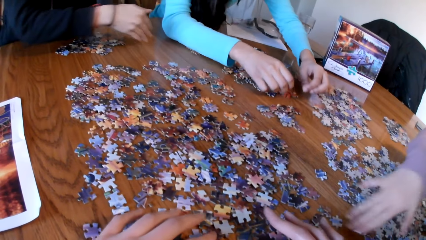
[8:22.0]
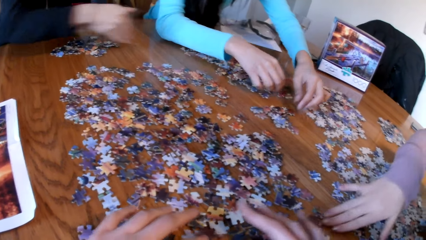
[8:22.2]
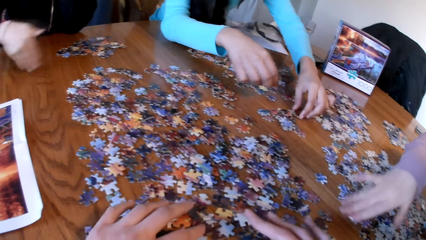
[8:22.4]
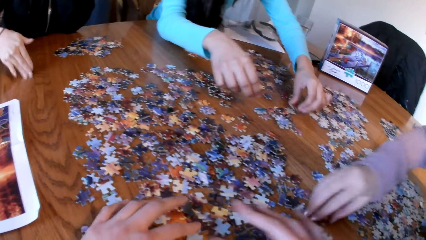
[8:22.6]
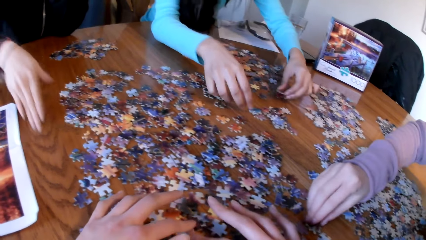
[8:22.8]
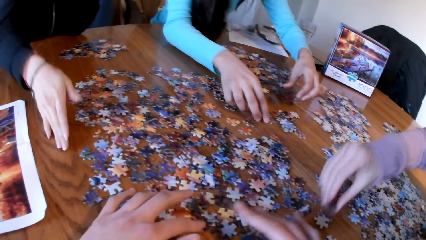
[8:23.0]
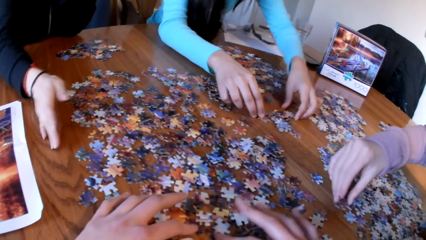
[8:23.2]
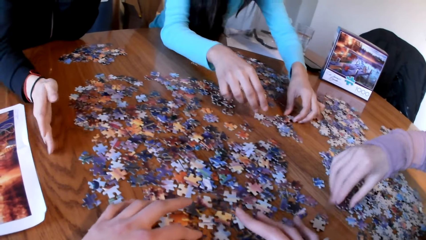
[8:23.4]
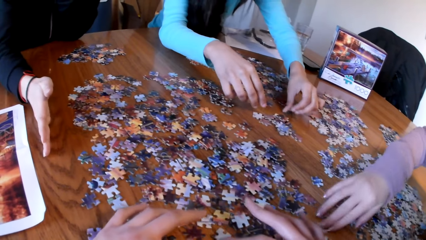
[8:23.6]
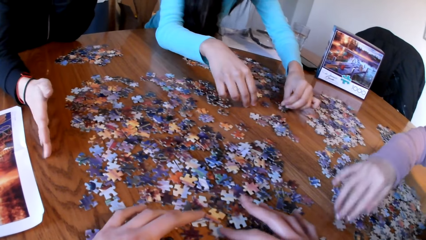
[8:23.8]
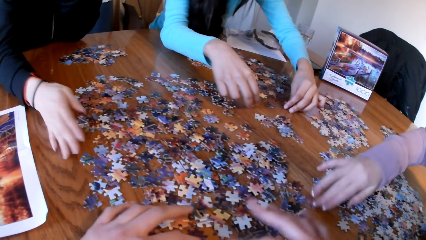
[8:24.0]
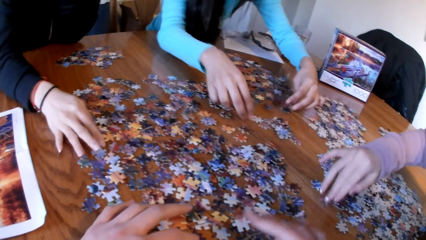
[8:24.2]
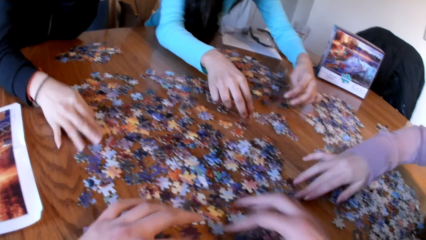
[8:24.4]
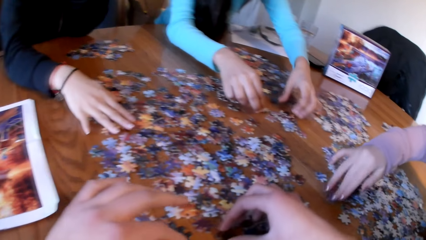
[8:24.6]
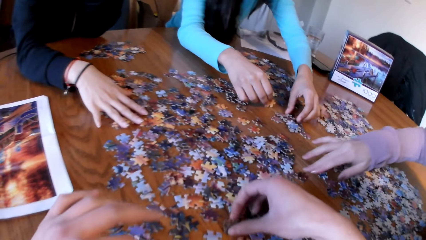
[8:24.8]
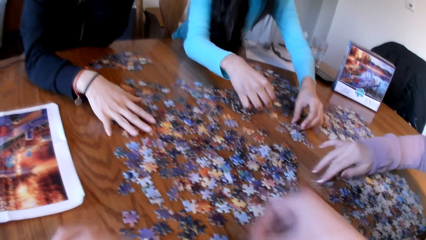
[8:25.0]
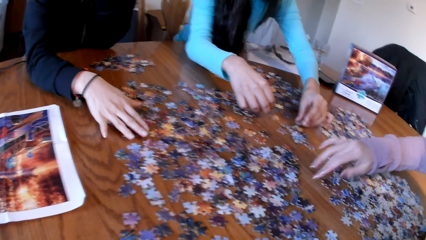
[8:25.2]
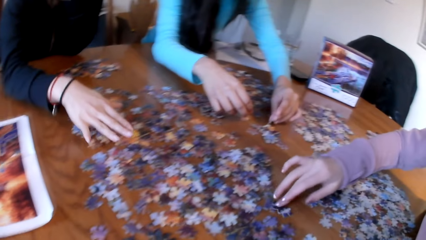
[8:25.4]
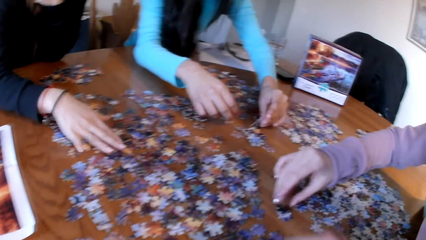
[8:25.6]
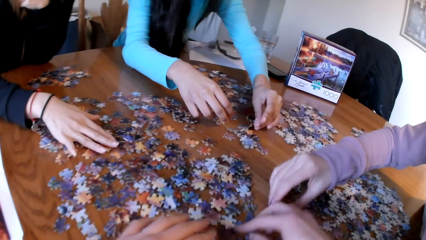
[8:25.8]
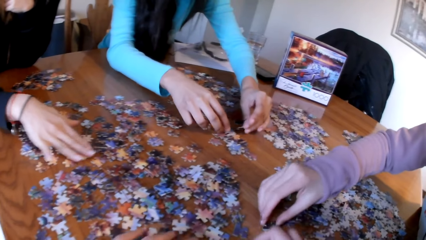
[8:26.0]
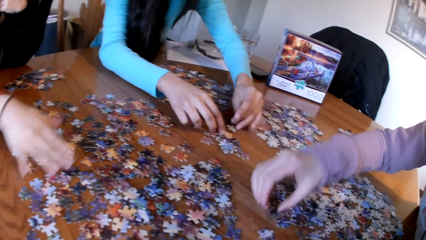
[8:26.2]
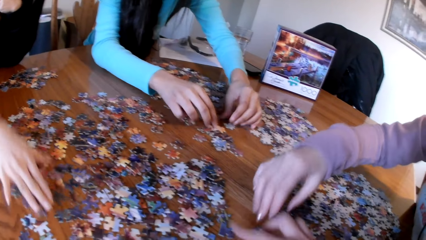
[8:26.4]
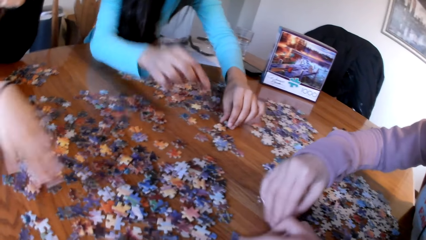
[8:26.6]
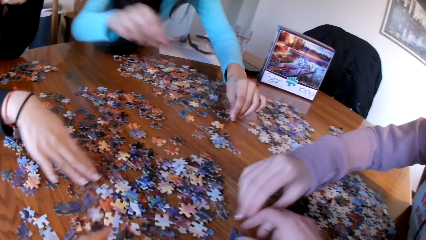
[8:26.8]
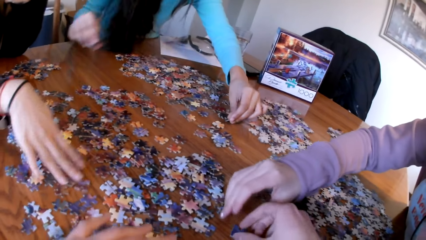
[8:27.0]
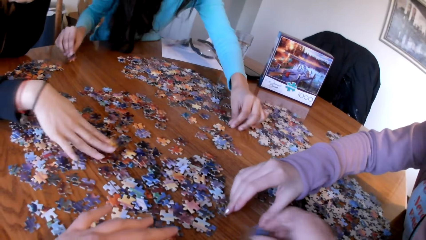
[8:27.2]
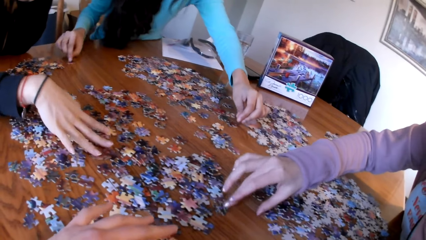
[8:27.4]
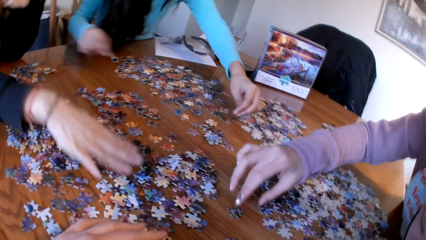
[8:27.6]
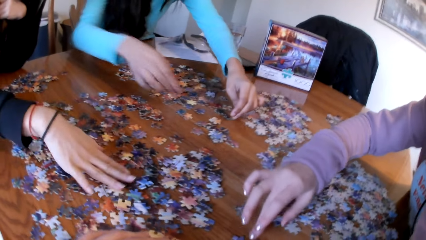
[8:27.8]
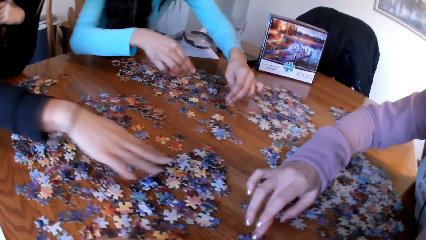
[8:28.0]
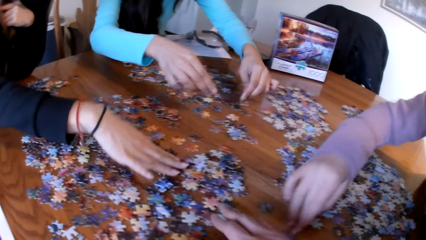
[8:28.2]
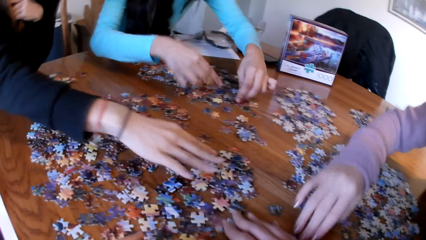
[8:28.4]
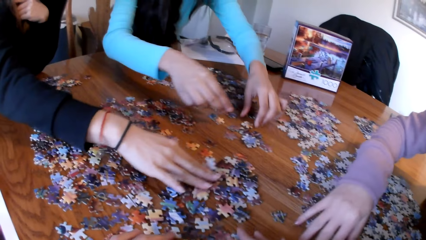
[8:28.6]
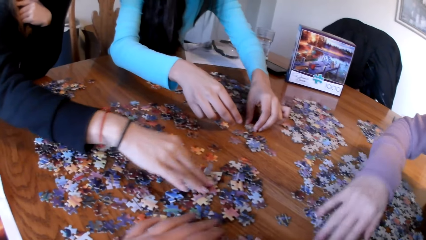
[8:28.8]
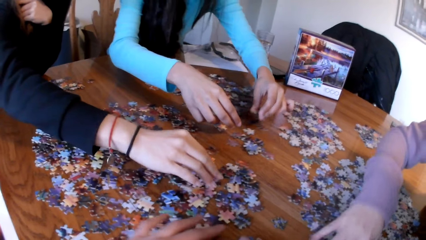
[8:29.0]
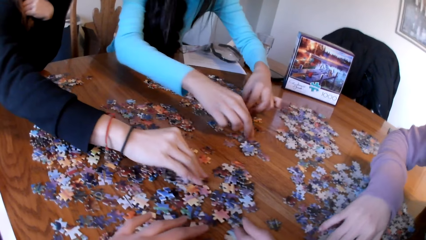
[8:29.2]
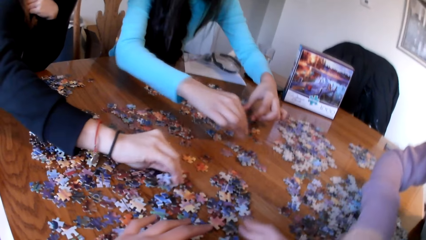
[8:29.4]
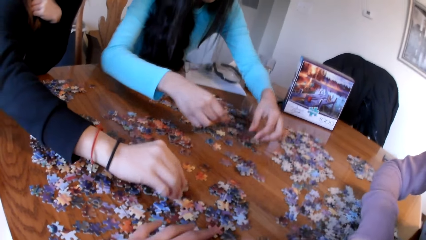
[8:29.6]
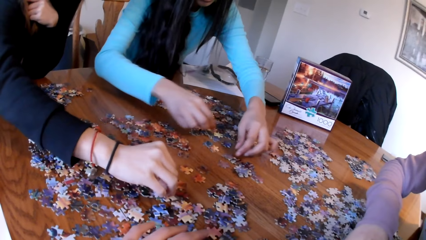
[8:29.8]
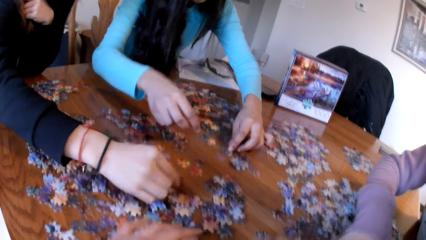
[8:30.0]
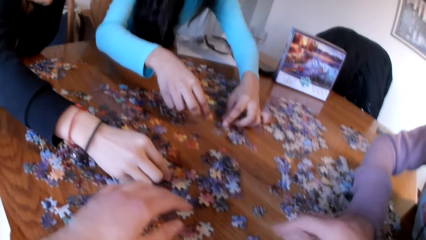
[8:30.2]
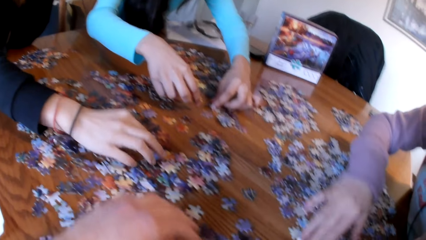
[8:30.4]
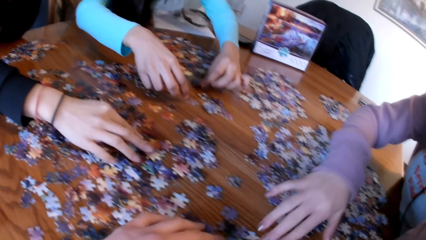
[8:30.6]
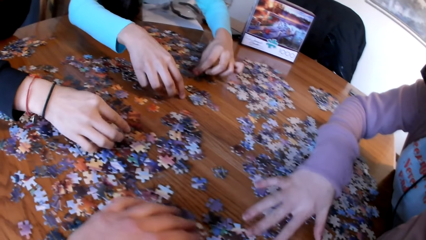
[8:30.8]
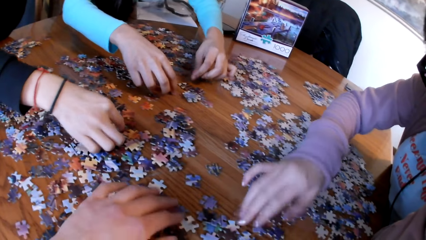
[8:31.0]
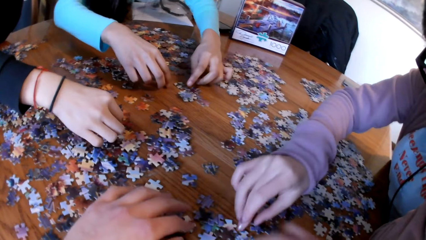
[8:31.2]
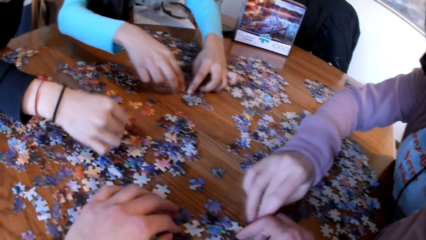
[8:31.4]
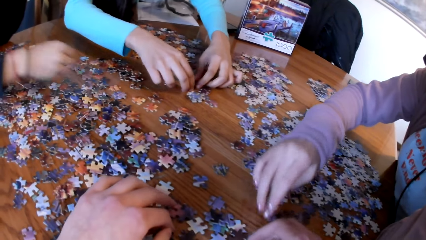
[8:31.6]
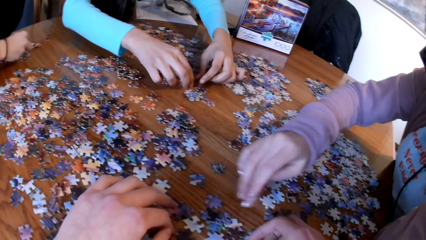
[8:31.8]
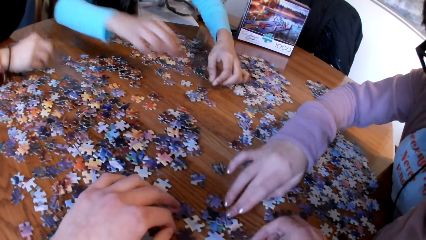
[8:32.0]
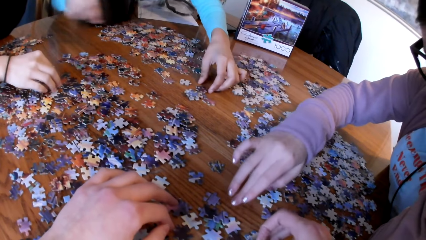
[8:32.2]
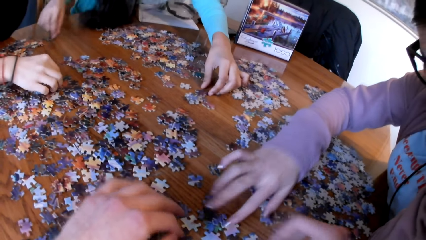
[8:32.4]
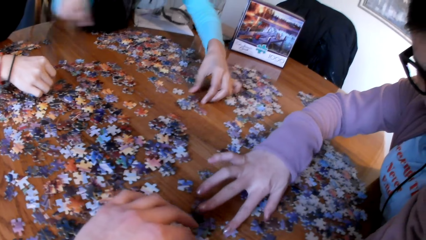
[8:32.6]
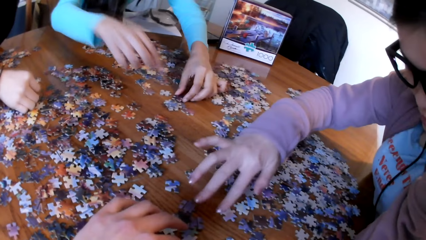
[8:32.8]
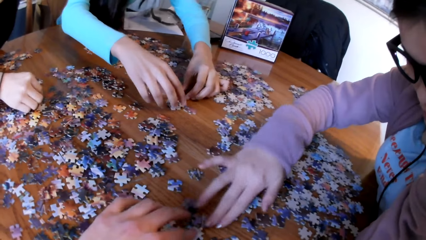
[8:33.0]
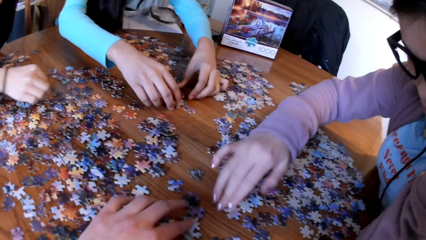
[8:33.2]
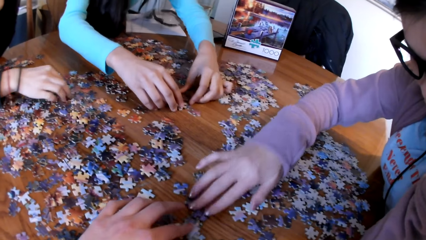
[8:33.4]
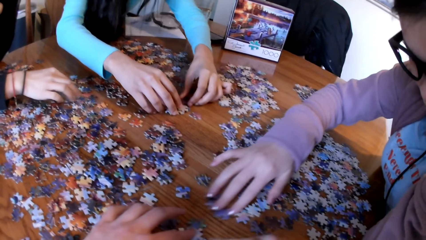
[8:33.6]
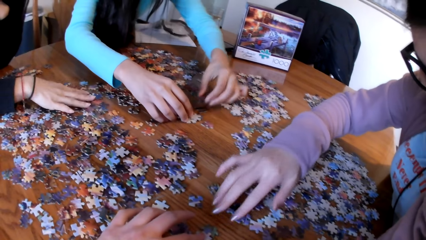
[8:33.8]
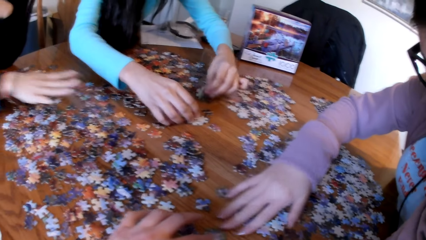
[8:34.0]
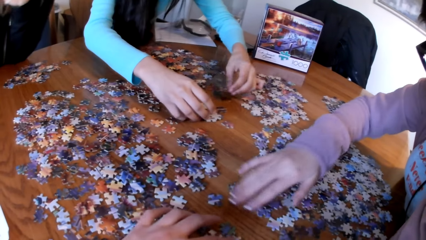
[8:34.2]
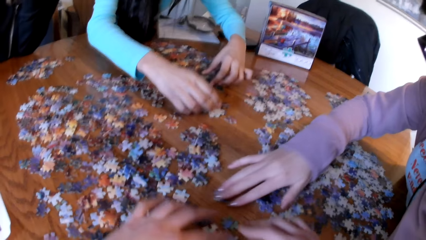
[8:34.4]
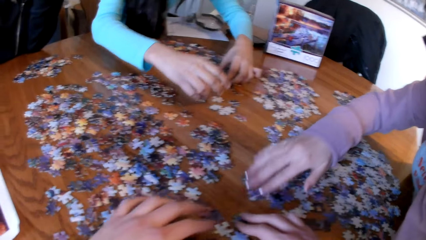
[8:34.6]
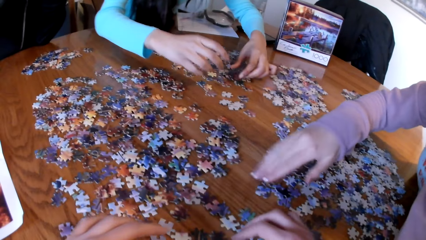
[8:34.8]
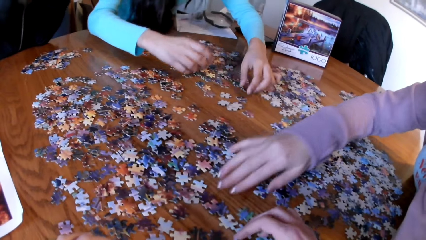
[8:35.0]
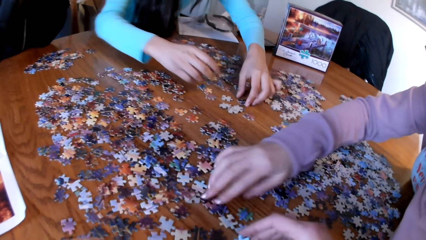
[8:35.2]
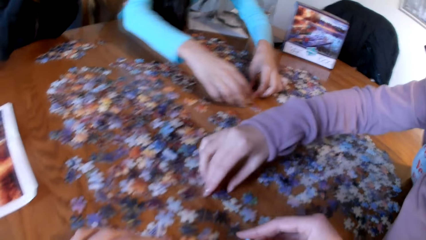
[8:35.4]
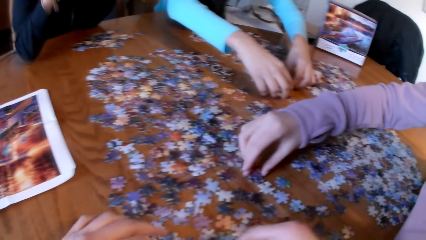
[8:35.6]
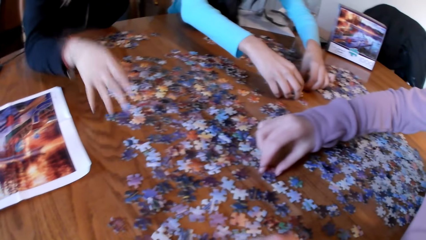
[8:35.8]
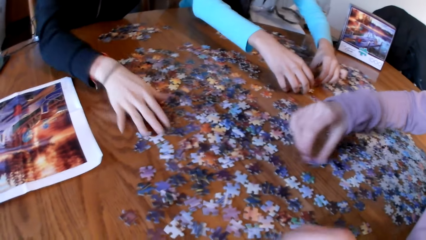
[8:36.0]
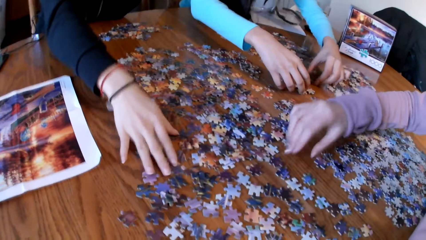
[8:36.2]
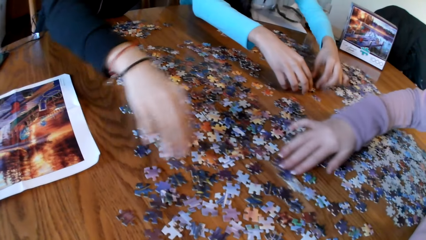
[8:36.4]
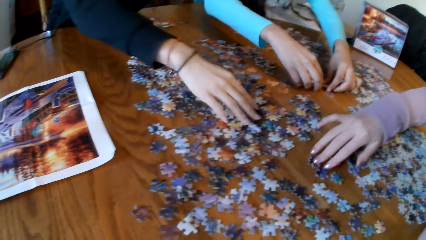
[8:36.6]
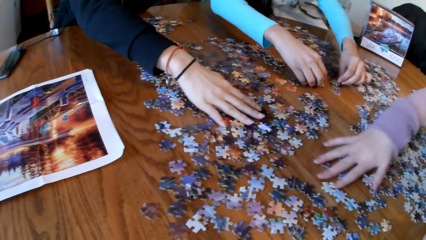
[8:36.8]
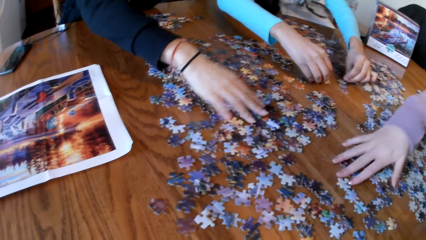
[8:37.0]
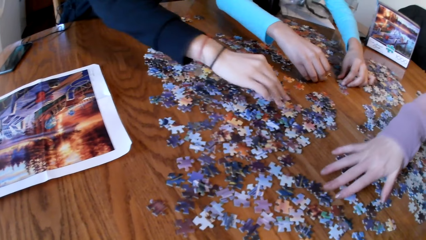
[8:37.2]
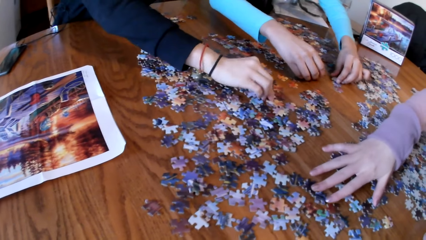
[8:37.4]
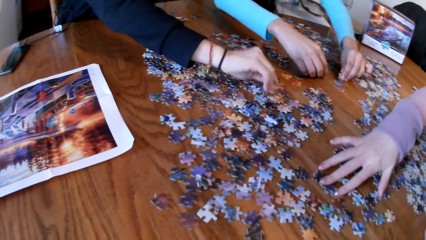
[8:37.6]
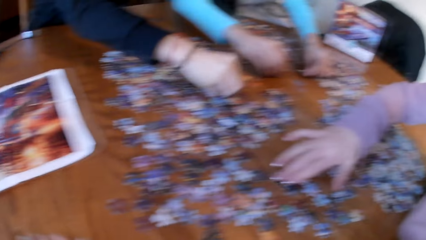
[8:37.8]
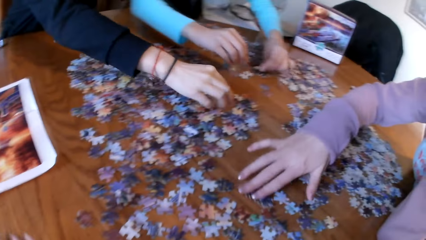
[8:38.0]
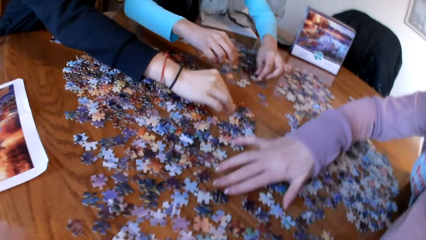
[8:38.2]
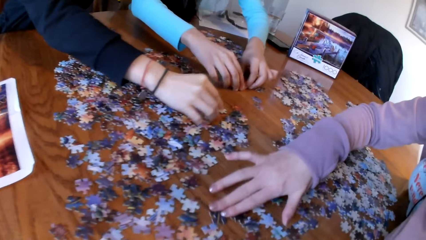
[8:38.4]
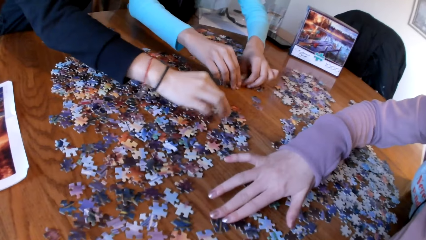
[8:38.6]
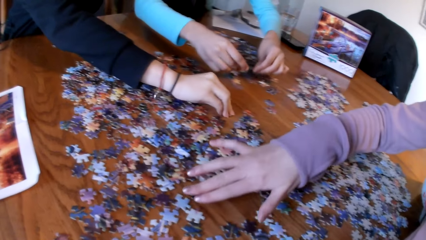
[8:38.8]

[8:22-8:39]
A lady picks the piece of puzzle. Another lady picks the piece of puzzle.
